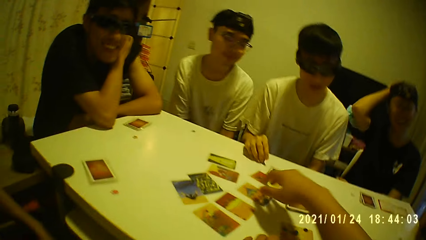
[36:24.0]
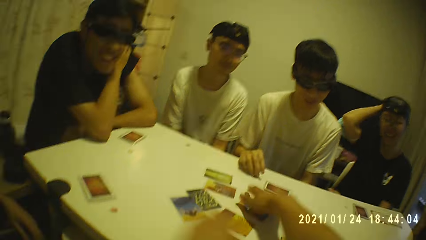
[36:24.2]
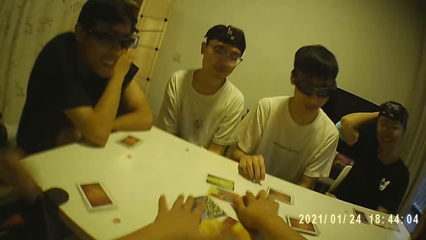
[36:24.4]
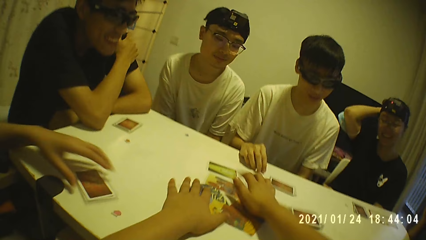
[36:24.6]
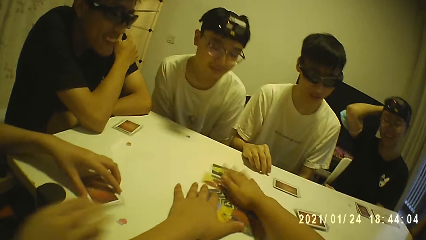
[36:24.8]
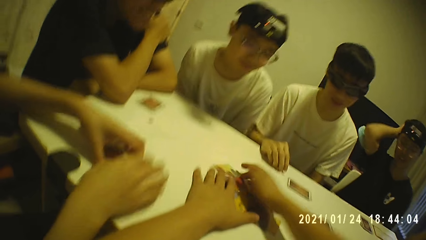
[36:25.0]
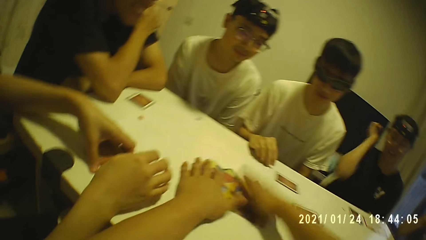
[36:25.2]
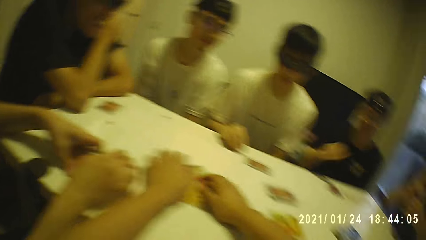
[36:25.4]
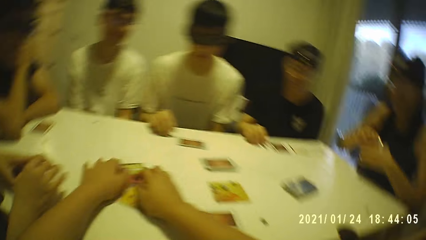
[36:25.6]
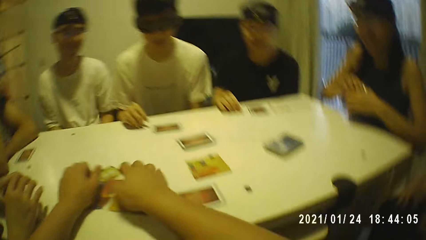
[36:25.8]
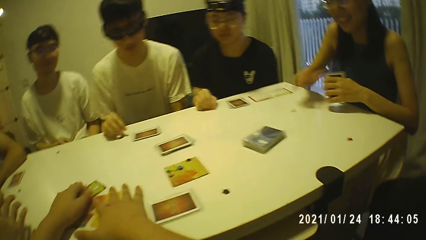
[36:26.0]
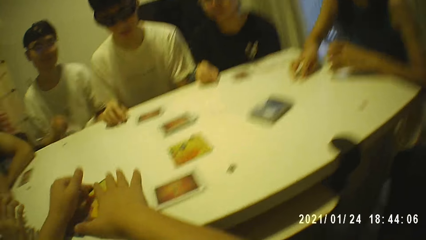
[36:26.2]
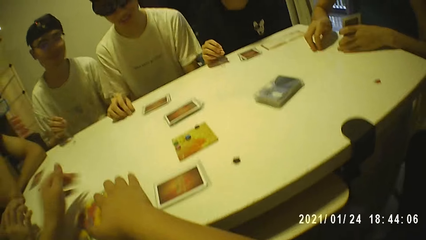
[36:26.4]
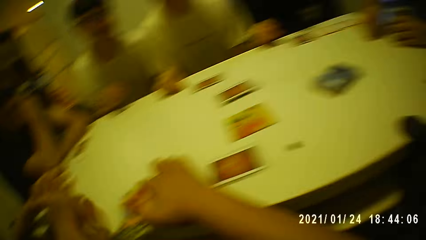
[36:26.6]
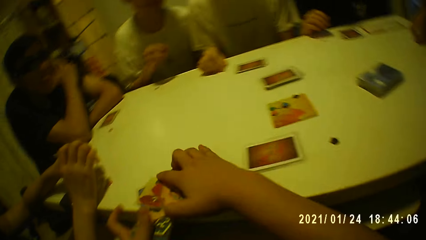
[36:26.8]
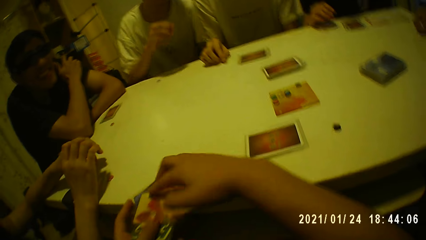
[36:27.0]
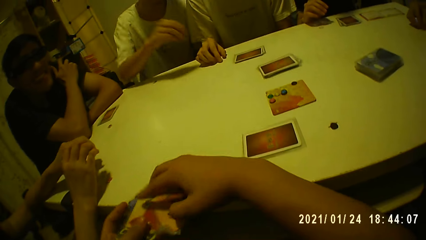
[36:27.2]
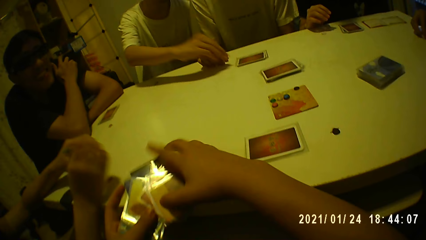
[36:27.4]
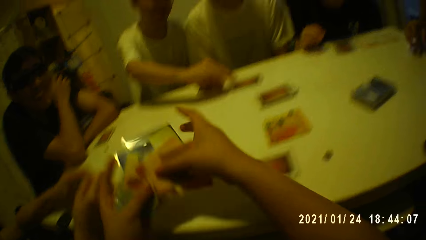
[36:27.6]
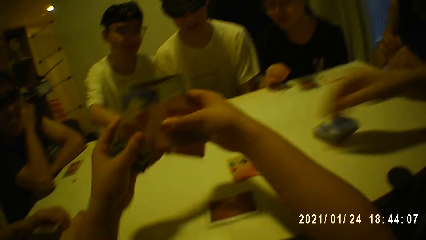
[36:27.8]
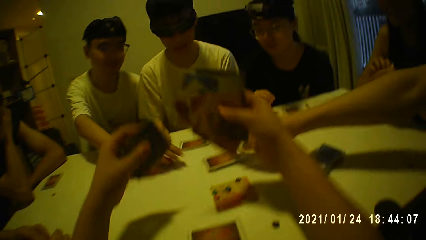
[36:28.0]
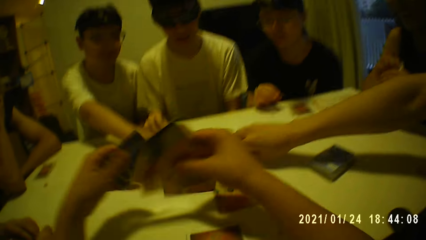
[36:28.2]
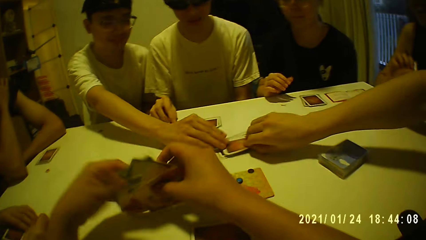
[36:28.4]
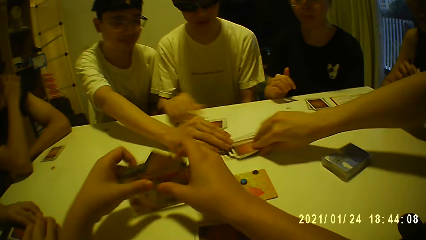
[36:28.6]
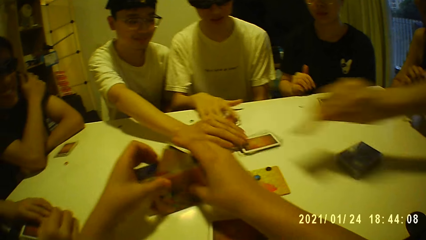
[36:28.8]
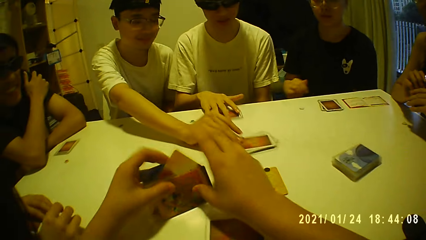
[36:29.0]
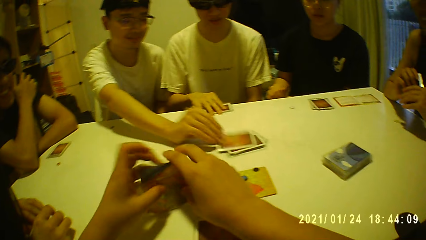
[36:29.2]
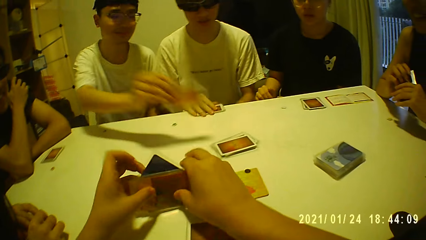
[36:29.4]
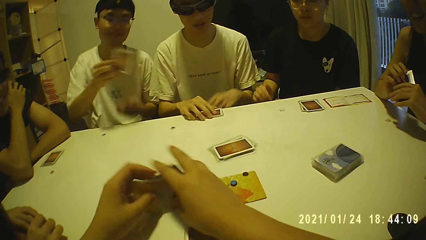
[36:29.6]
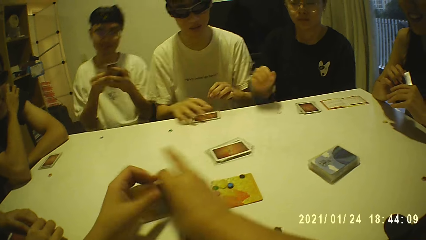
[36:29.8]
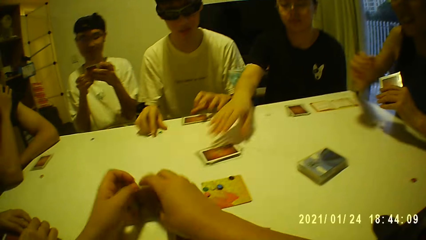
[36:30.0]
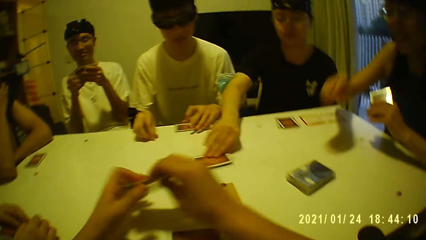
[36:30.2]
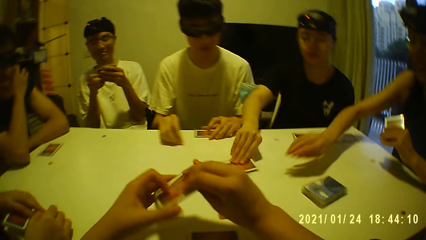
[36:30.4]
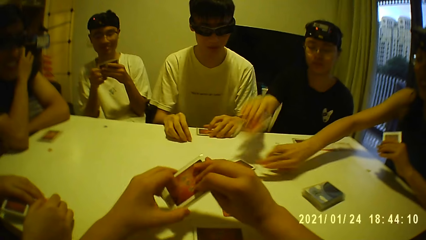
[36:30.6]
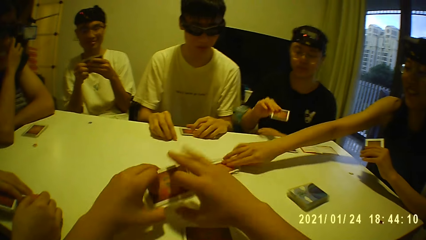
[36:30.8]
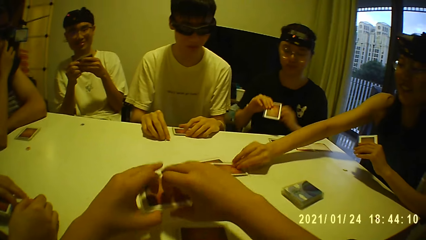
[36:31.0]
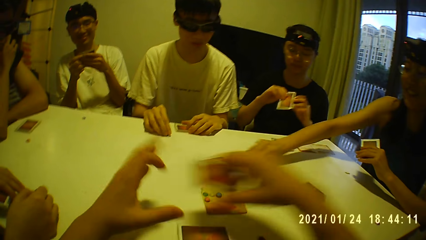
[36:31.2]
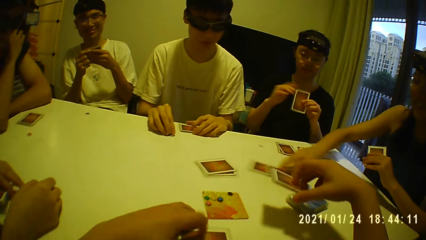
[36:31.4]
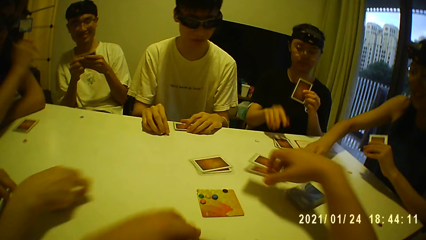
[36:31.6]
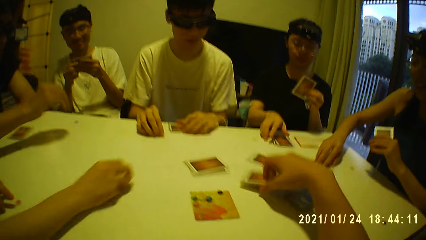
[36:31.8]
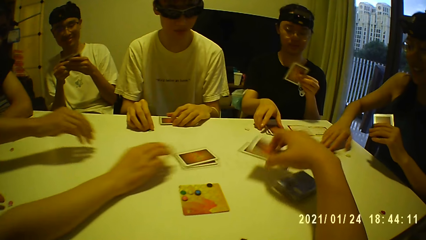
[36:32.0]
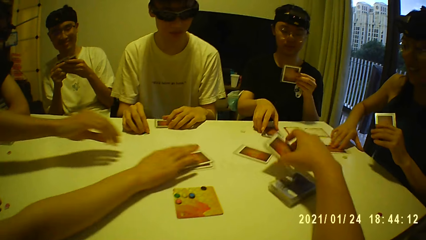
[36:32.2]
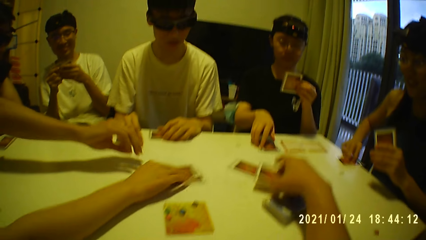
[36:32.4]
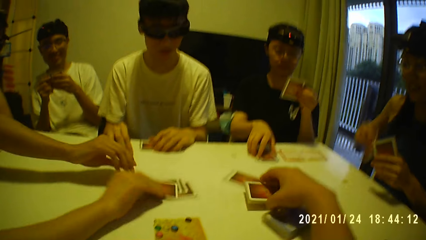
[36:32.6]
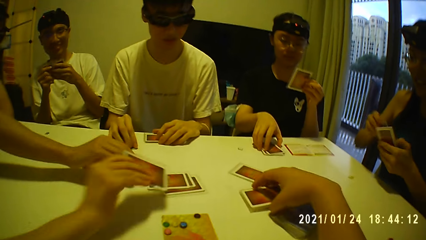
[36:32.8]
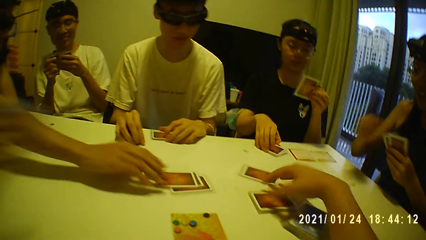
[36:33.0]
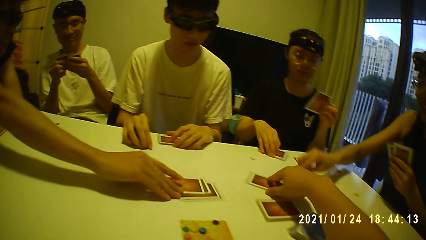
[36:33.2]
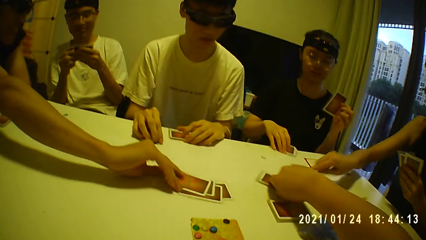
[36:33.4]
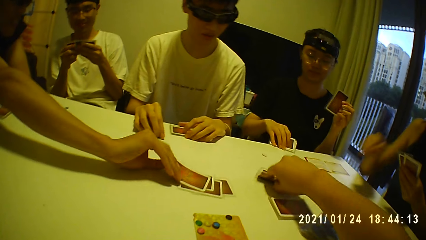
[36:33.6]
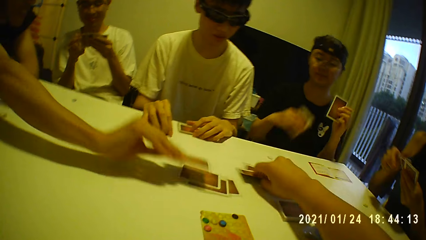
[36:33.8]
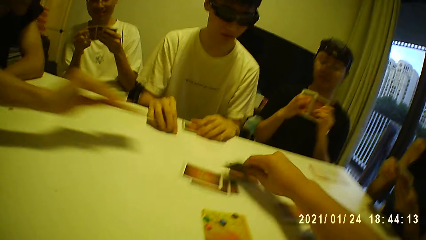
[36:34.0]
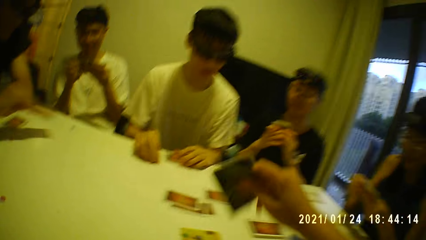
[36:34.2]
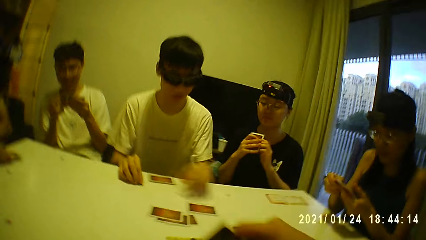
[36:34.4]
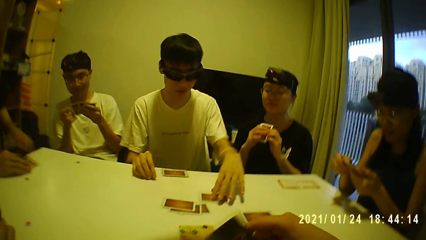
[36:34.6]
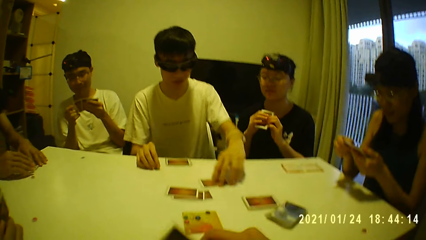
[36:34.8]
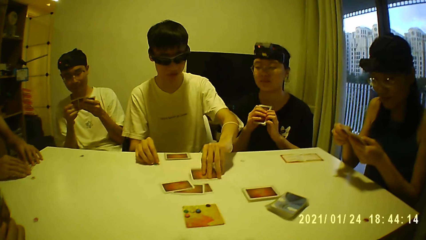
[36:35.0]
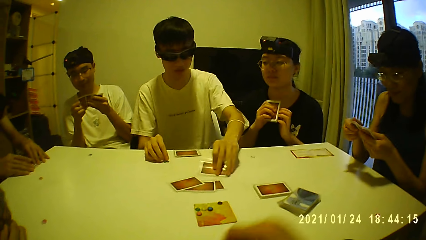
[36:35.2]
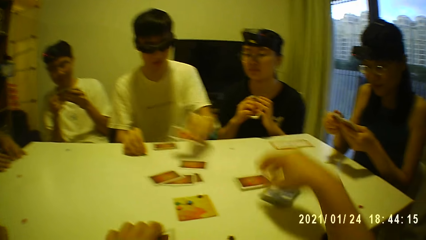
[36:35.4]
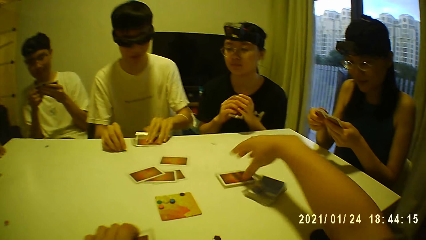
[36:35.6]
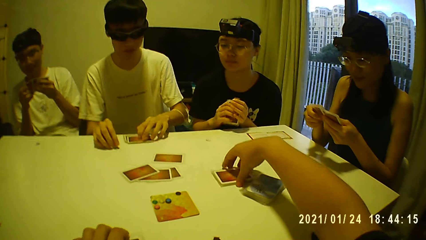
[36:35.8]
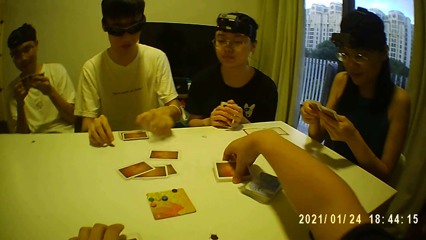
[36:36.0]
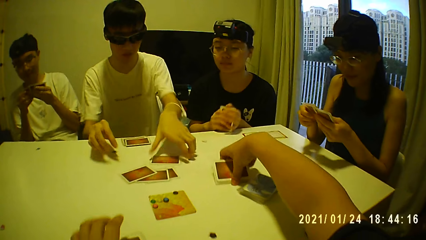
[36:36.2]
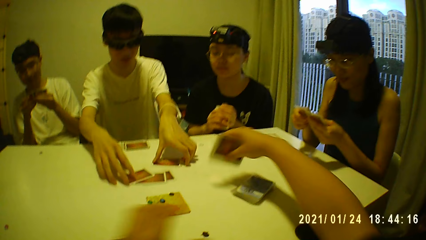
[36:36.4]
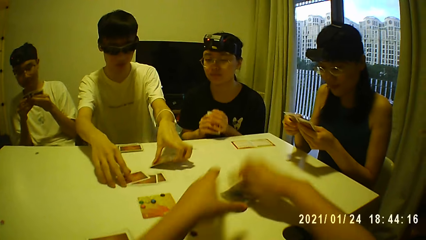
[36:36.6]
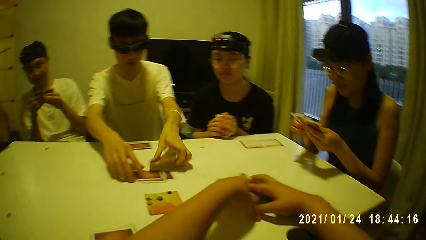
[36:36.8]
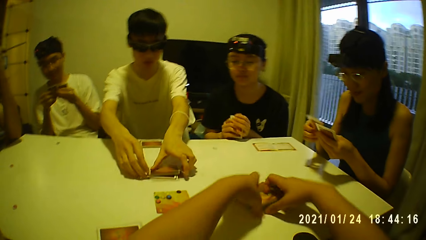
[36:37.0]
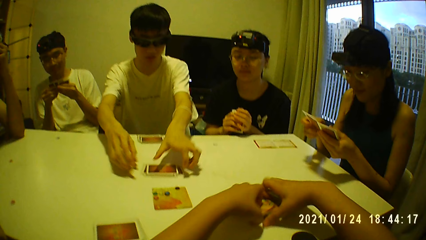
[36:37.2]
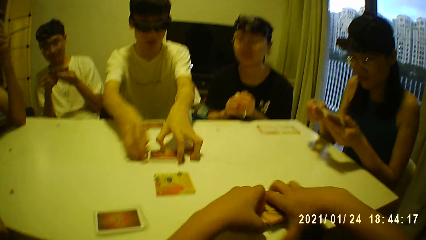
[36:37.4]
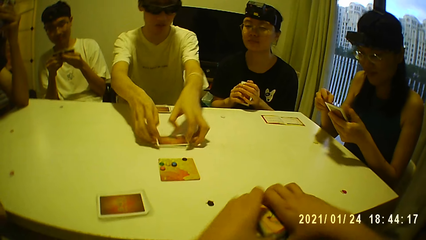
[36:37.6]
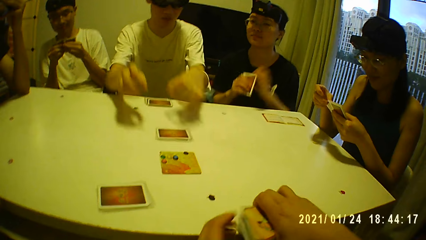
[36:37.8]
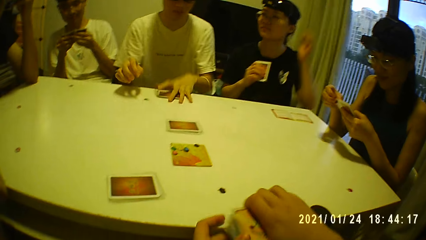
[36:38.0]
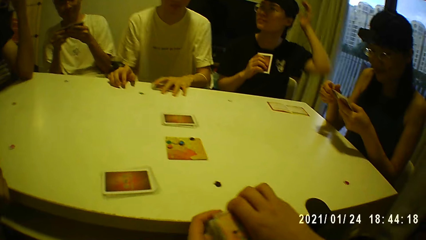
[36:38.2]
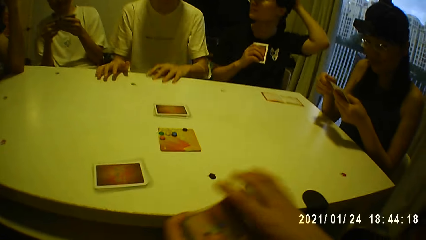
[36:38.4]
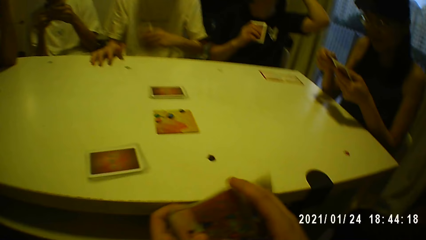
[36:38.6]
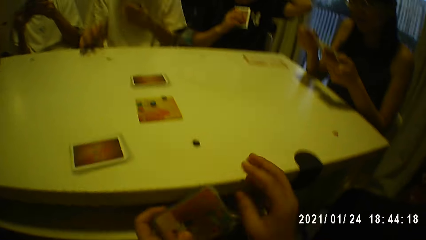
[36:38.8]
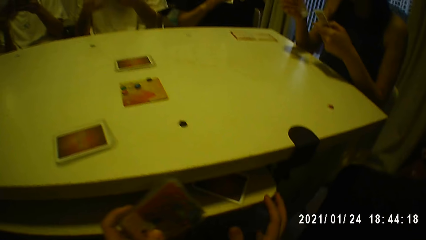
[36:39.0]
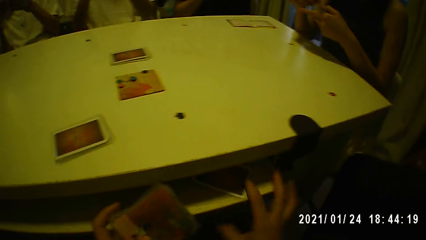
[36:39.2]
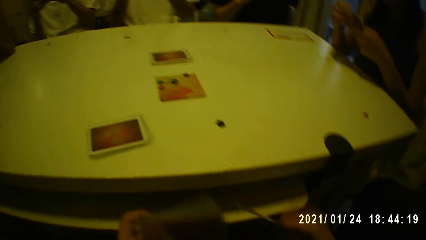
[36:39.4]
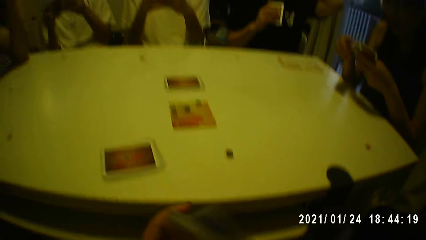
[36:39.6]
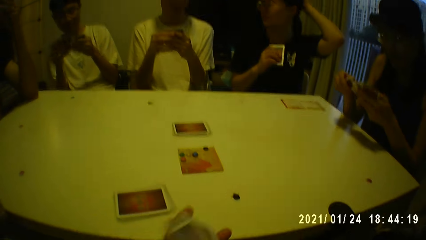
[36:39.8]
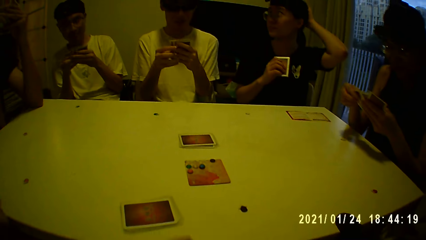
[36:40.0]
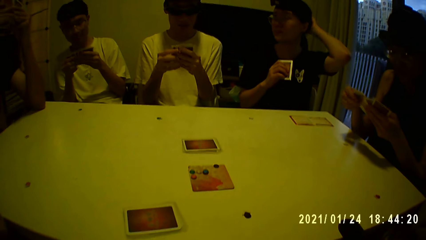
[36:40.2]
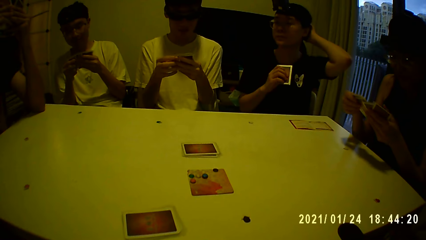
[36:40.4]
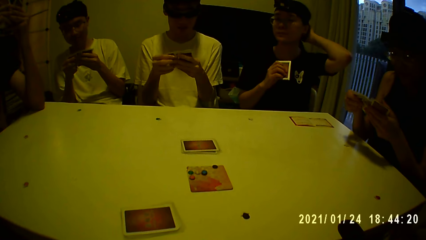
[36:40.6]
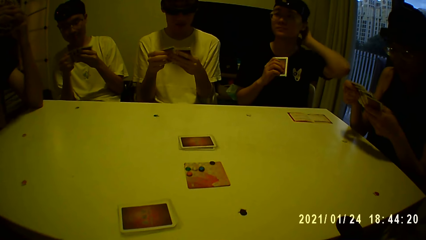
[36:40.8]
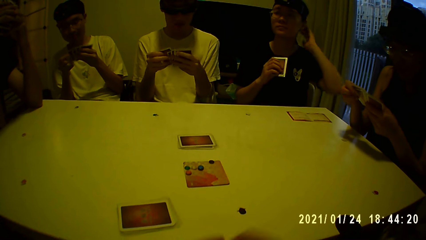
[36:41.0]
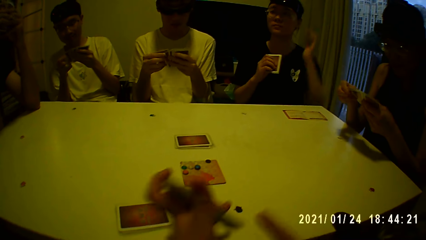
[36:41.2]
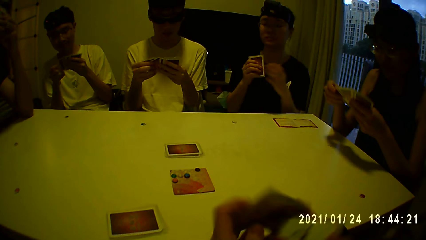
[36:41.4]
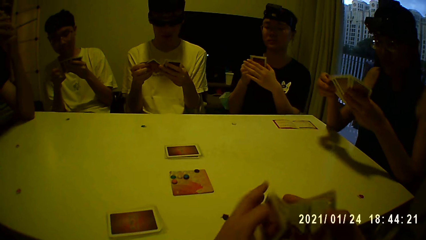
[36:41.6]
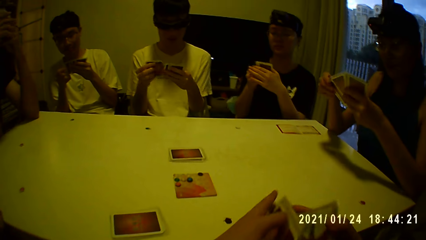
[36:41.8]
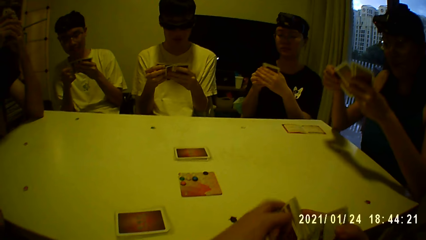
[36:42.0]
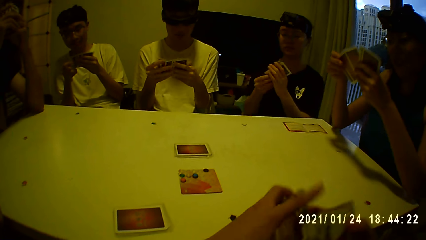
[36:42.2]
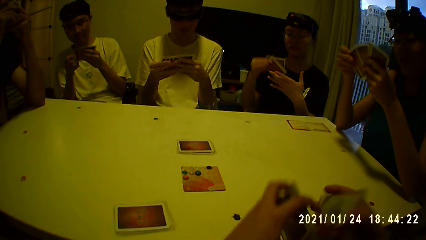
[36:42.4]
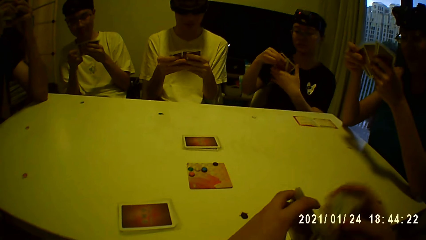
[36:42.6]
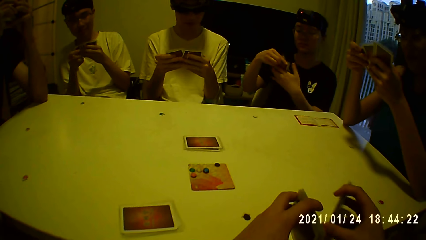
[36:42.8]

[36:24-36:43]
The camera wearer picks game cards from the table with both hands. A woman placed her left hand on the game cards on the table. A man picks a game card from the stack of cards on the table with his right hand. Another man moves the game cards on the table with his right hand. A third man picks a game card from the stack of cards on the table with his right hand. The camera wearer arranges the cards. Another woman picks a game card from the stack of cards on the table with her right hand. A third woman picks a game card from the stack of cards on the table with her right hand. The second woman passes the game card in her right hand to her left hand and picks the game card on the table with her right hand. The first woman picks a game card from the stack of cards on the table with her right hand. The camera wearer places the game cards in his right hand on the table. A fourth man picks a game card from the stack of cards on the table with his right hand. The camera wearer picks the game cards from the table with his right hand. He holds the cards. He shuffles the game cards with both hands. The second man picks a game card from the stack of cards on the table with his right hand. A person collects the cards. The camera wearer picks the stack of game cards from the table with his right hand. The second man arranges the game cards on the table with both hands. The camera wearer picks a game card under the table with his right hand. He passes the game card in his right hand to his left hand. The second woman touches her hair with her left hand. The person counts the cards. The camera wearer shuffles the game cards with both hands.
